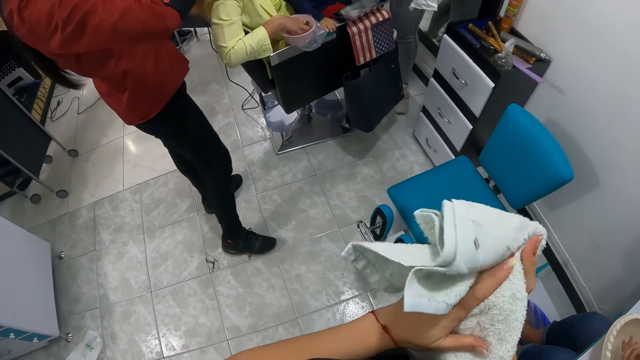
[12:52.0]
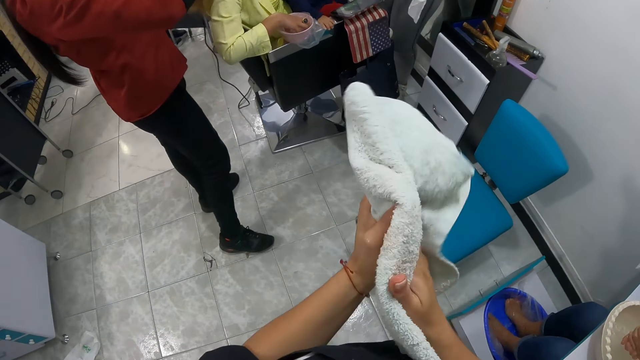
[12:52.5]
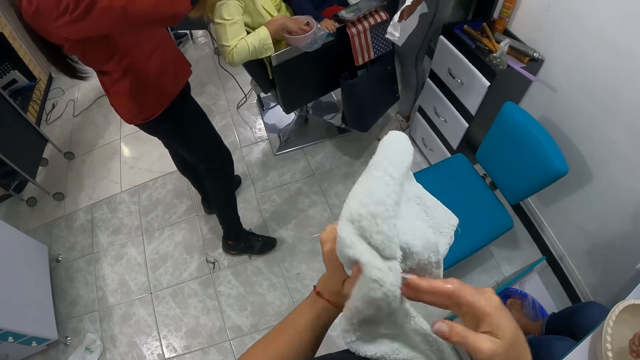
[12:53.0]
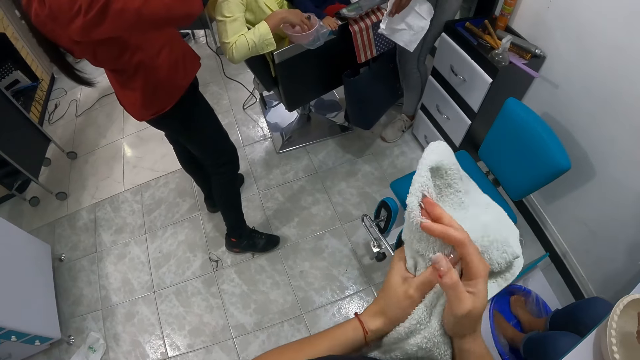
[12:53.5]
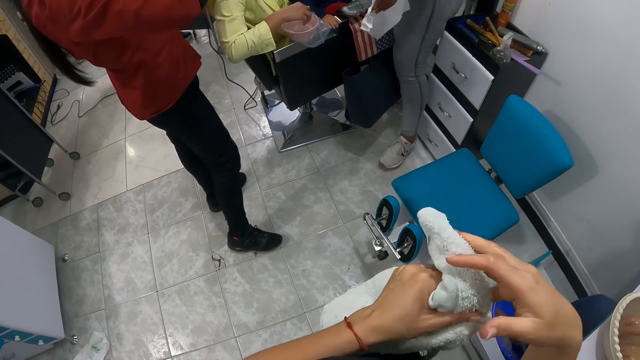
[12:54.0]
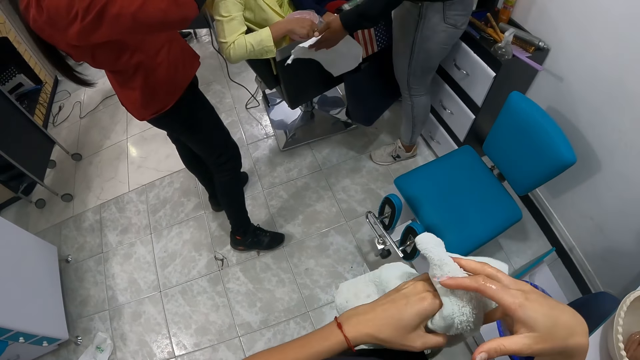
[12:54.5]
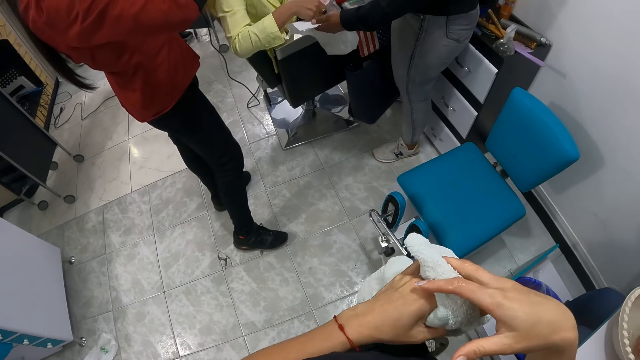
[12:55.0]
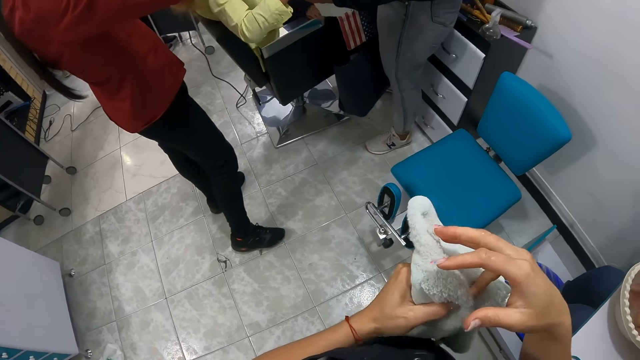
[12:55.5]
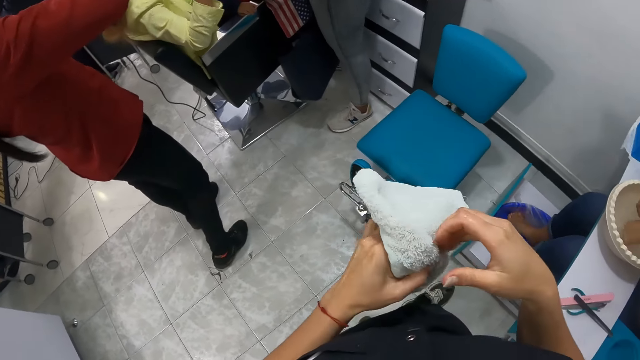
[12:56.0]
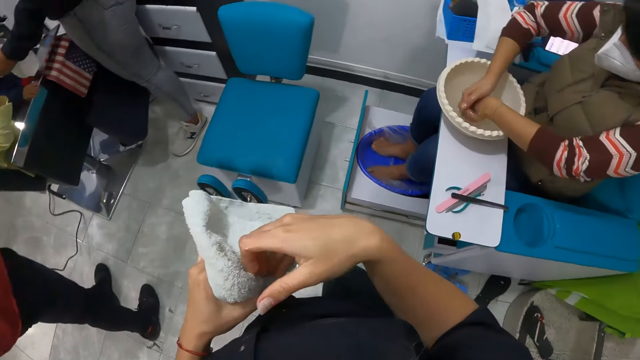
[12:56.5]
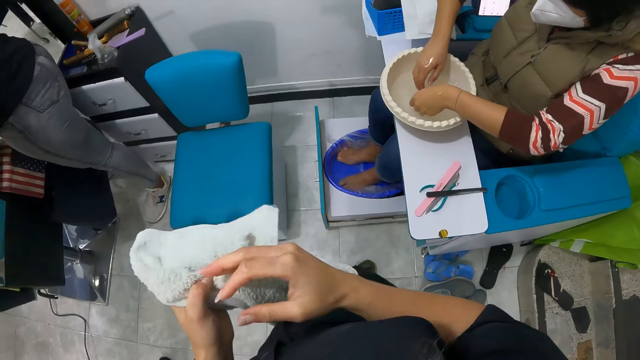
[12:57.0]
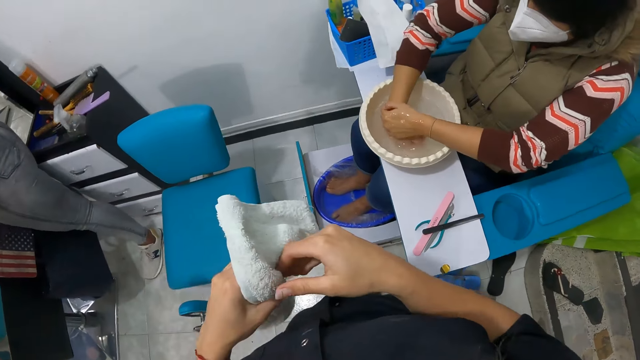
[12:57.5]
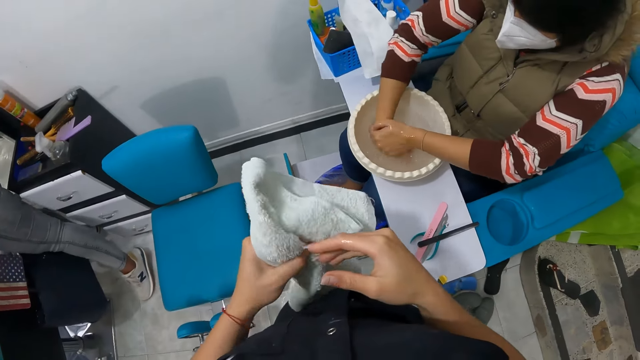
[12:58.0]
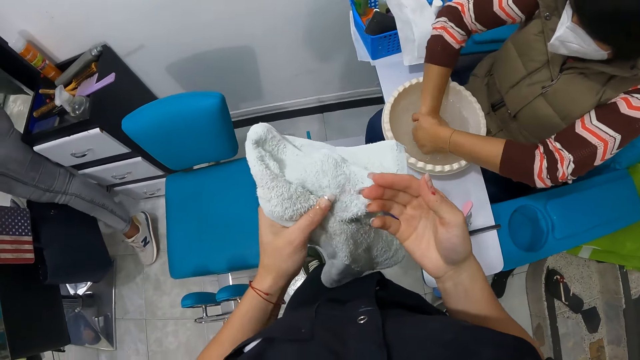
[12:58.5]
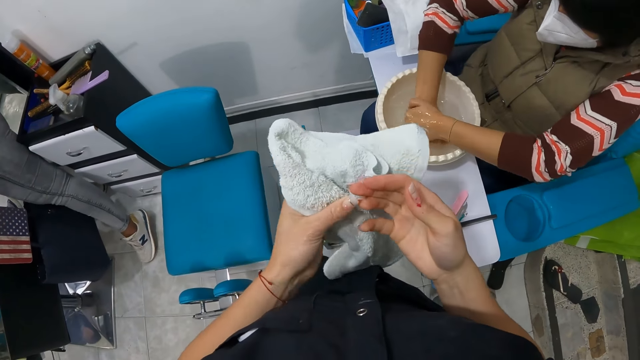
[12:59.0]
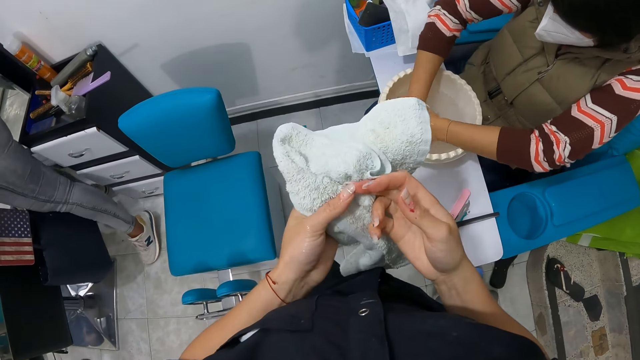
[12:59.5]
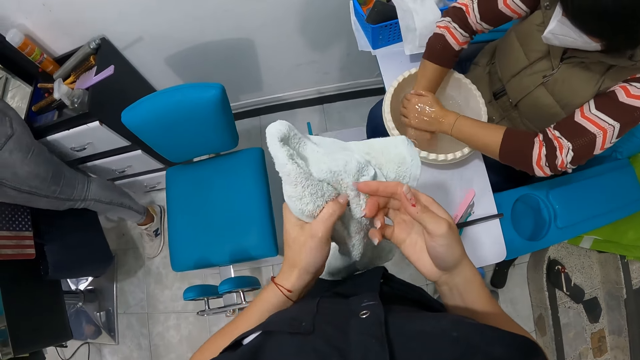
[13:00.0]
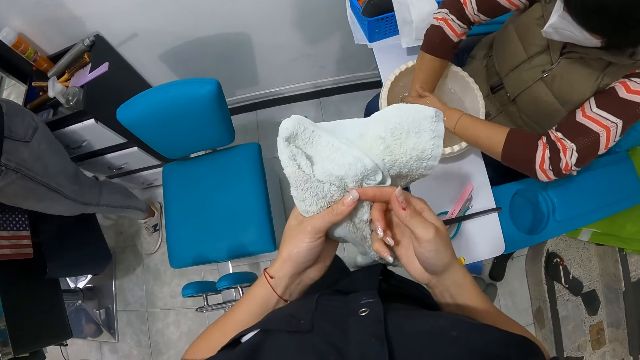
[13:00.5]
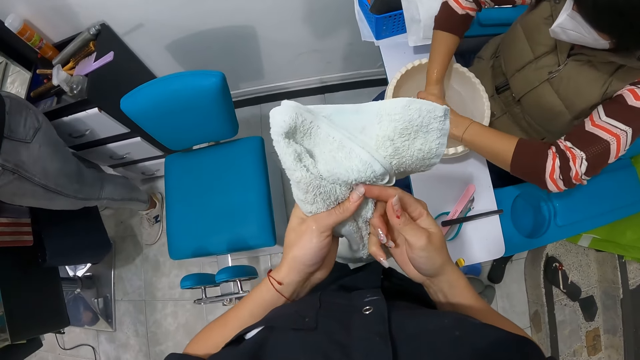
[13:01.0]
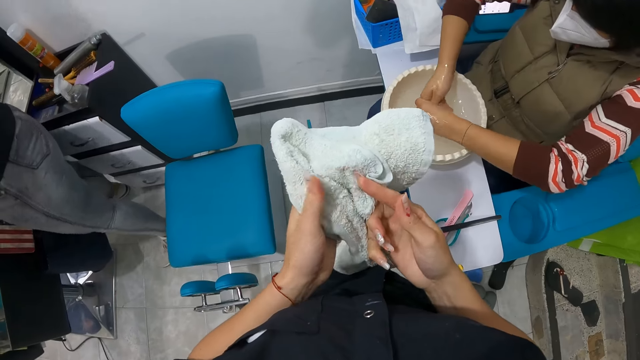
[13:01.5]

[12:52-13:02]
The camera wearer dries her hands with the towel. The woman washes her hands in the bowl of water on the desk.

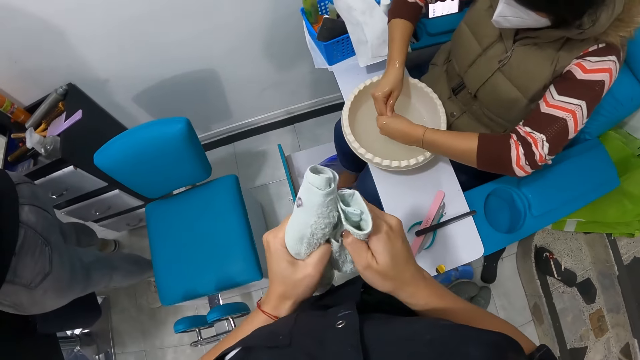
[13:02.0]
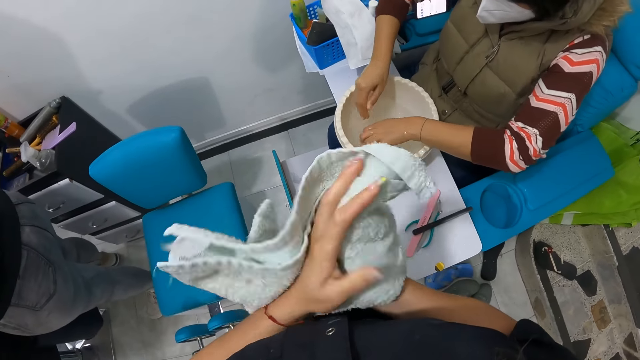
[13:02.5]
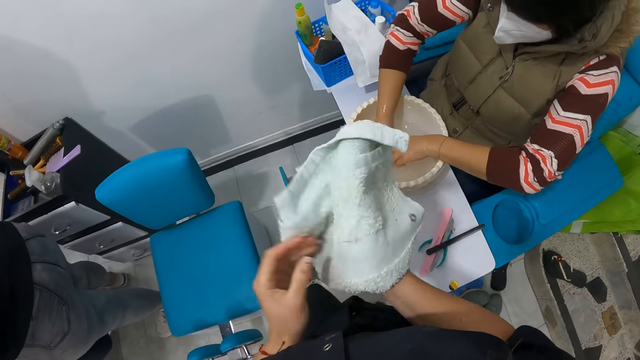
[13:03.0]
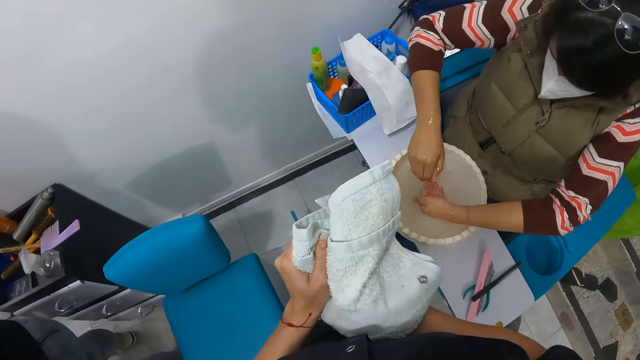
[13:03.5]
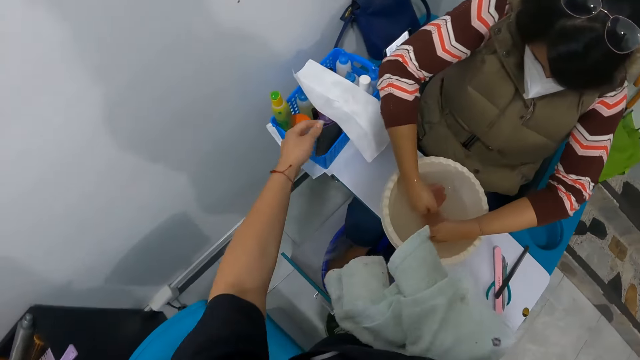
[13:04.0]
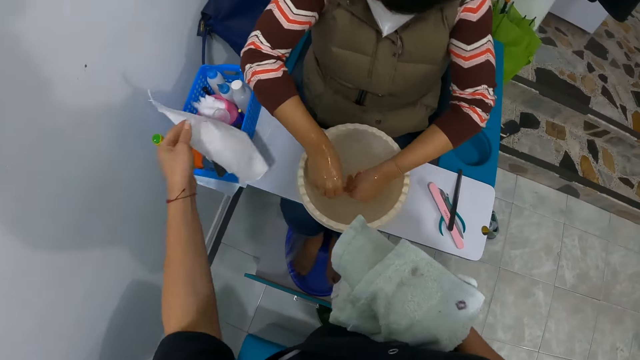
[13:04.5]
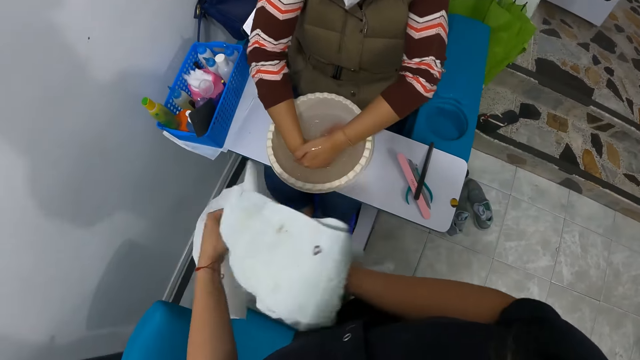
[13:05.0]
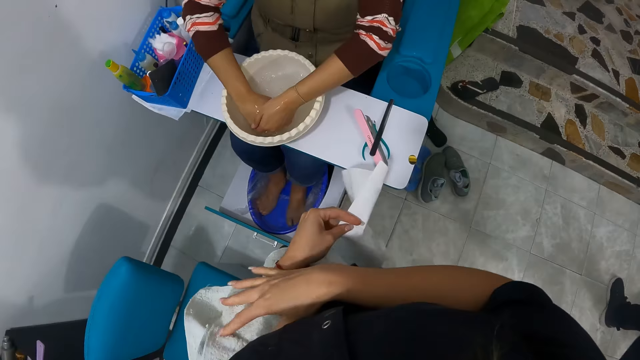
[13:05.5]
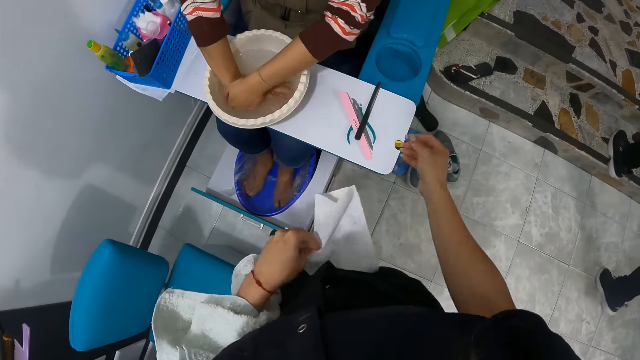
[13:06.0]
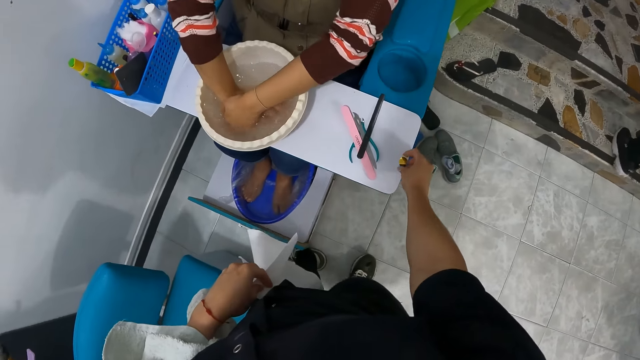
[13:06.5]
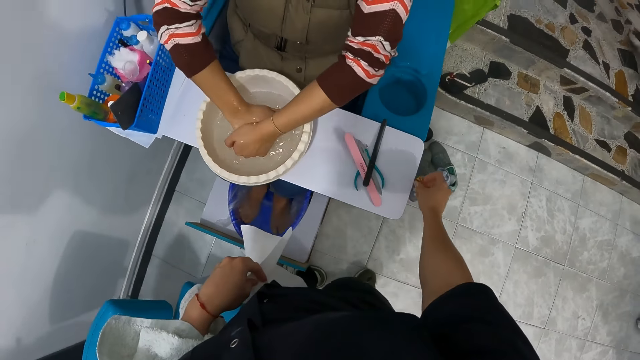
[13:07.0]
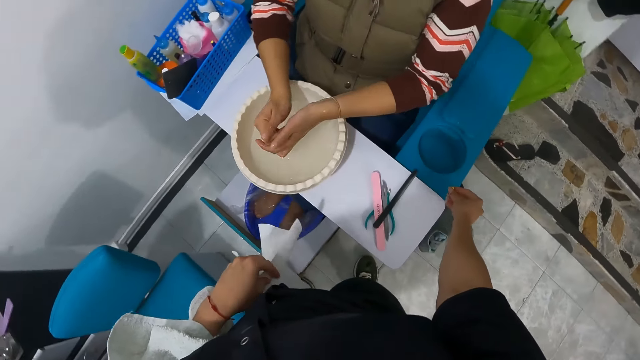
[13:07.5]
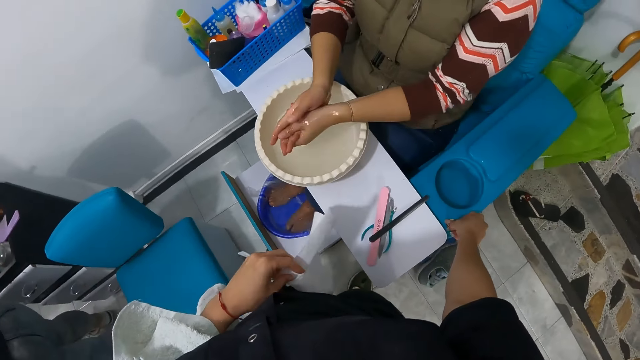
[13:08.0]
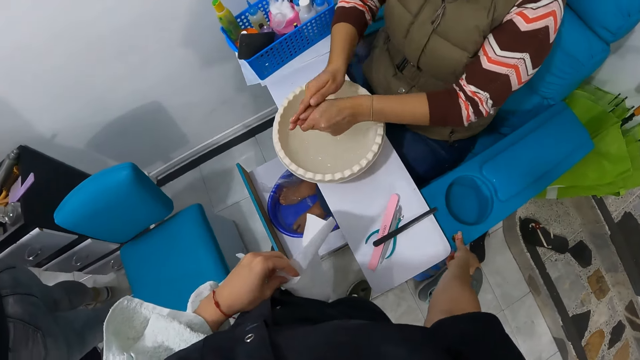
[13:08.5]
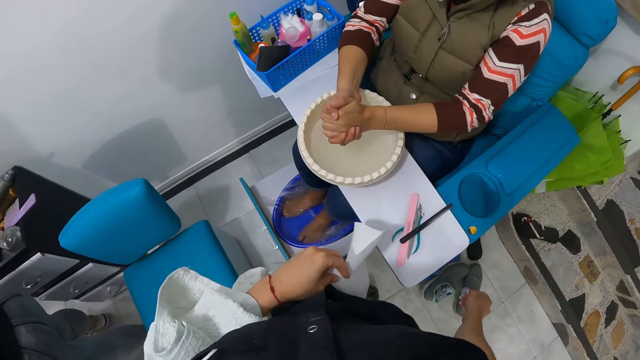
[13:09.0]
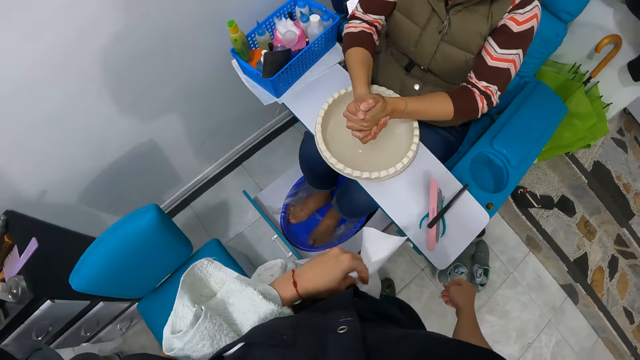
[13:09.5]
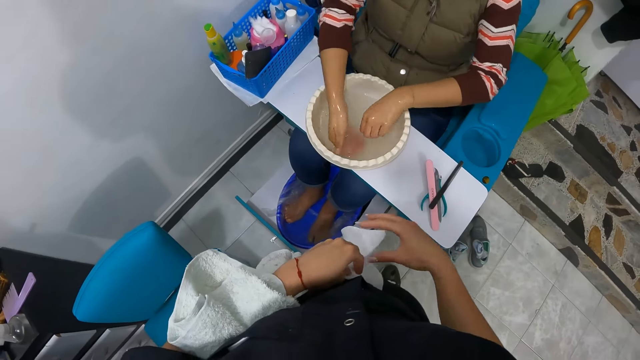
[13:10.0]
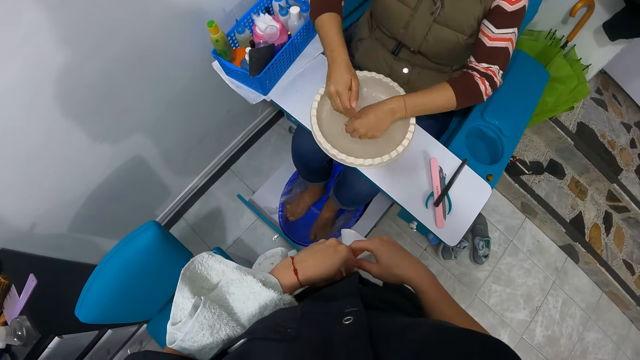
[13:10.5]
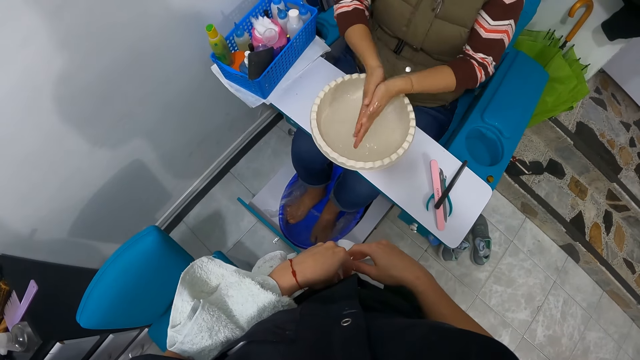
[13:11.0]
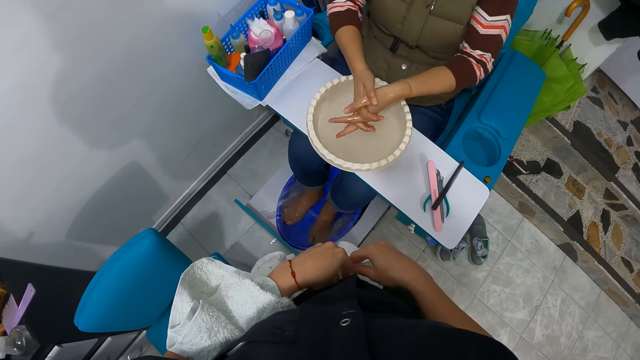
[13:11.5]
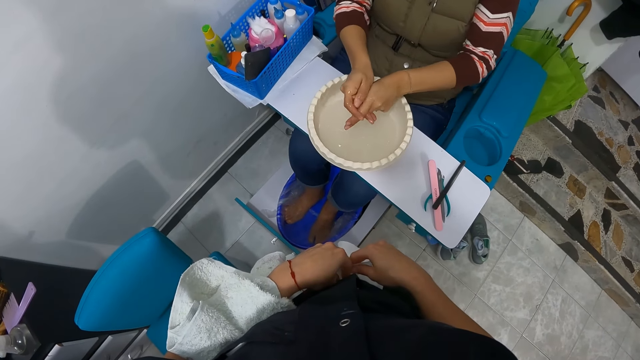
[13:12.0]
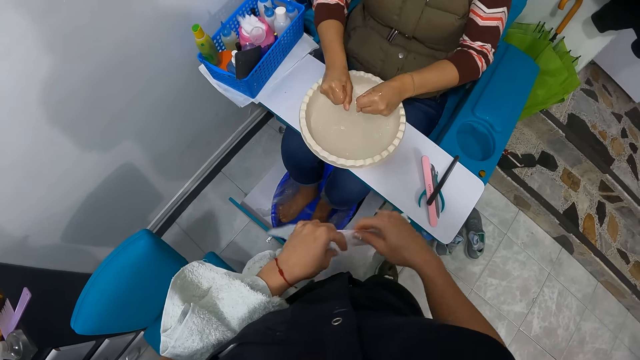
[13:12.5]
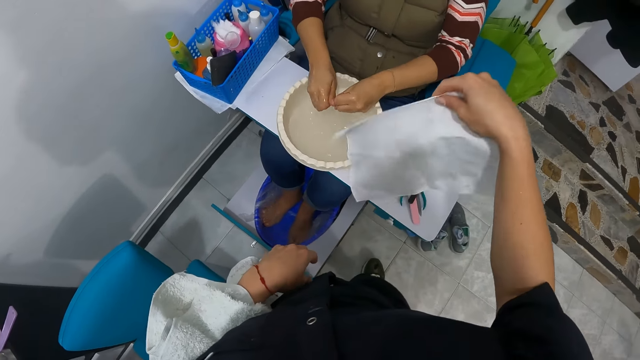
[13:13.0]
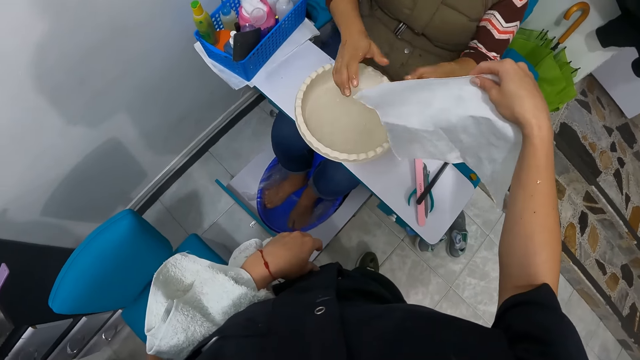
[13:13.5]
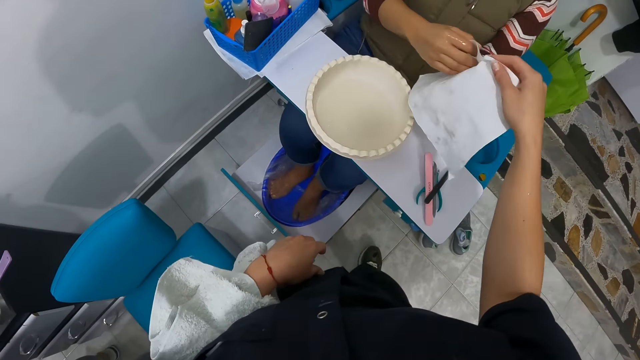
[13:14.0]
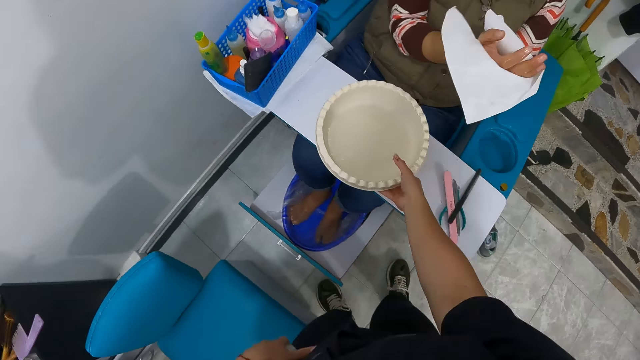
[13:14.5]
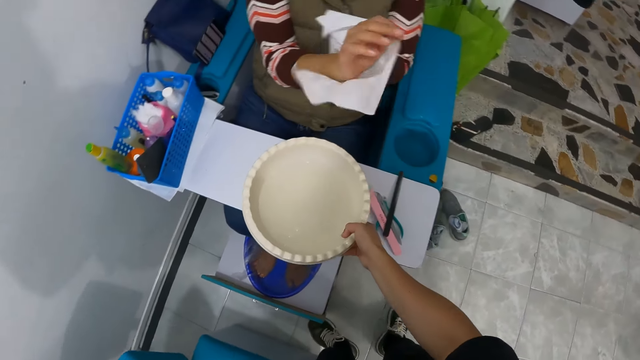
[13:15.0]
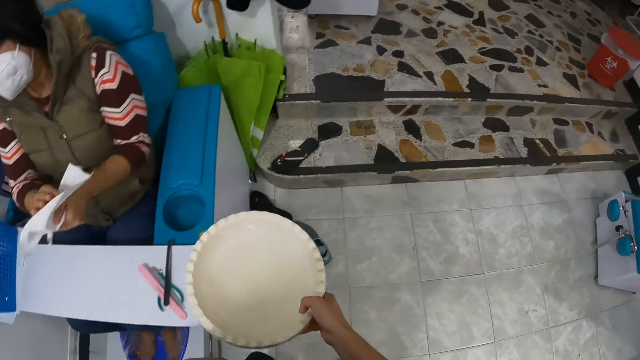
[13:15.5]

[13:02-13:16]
The camera wearer picks the towel on the basket with her left hand. She hangs the towel in her right hand on her left arm. She removes a gold sticker from the desk with her right hand. She places the sticker on the arm-rest of the chair with her right hand. She holds the towel in her left hand with both hands. She gives the towel to the woman with her right hand. The woman dries her hands with the towel. The camera wearer carries the bowl of water from the desk with her right hand.
